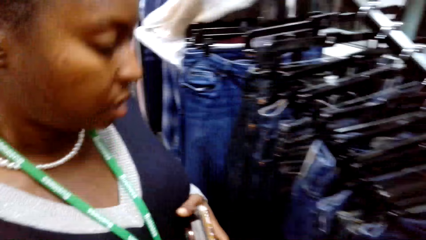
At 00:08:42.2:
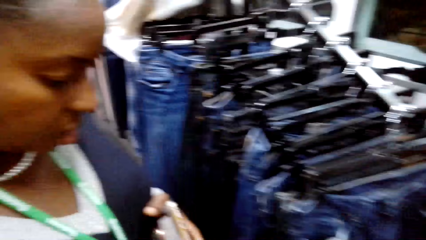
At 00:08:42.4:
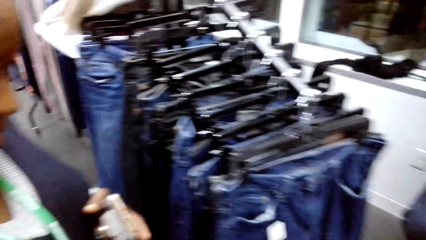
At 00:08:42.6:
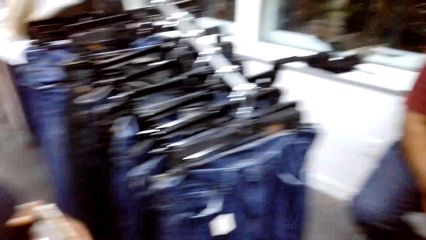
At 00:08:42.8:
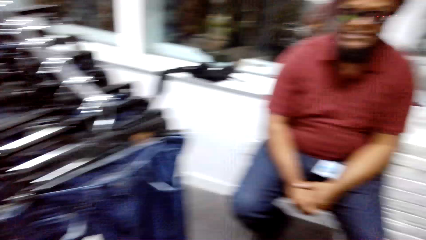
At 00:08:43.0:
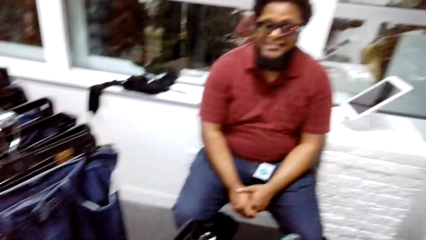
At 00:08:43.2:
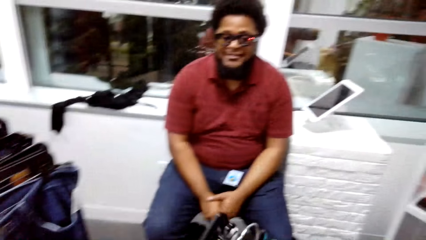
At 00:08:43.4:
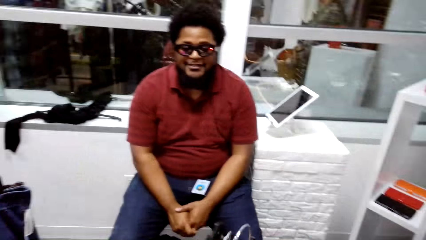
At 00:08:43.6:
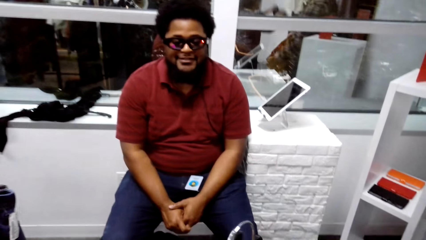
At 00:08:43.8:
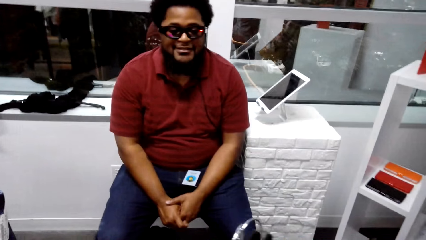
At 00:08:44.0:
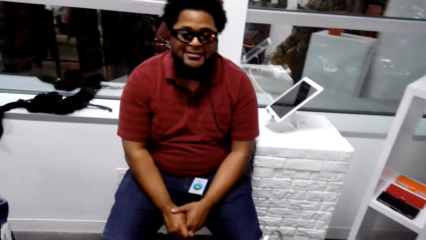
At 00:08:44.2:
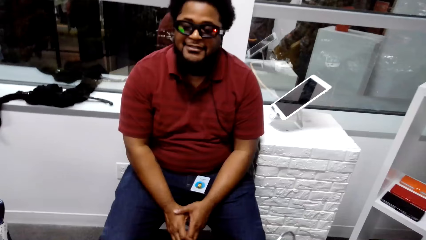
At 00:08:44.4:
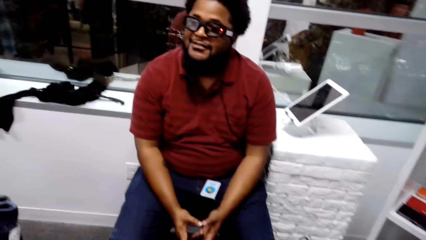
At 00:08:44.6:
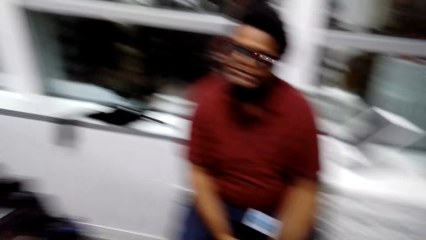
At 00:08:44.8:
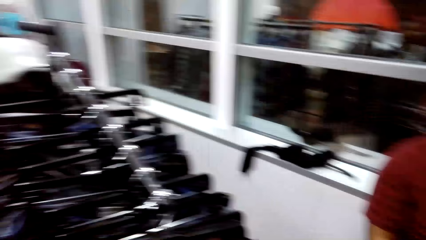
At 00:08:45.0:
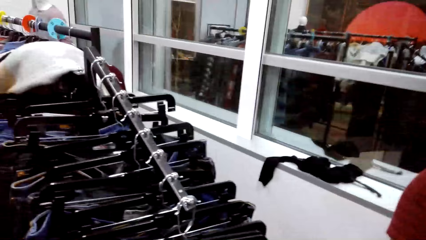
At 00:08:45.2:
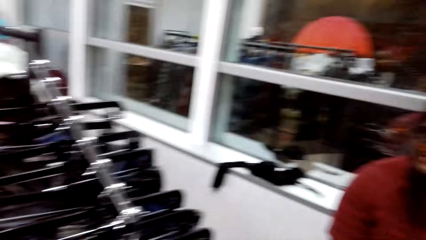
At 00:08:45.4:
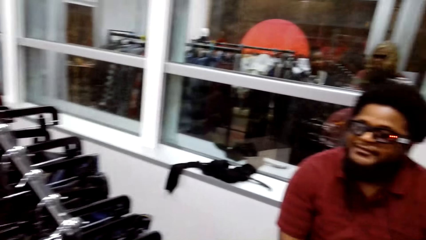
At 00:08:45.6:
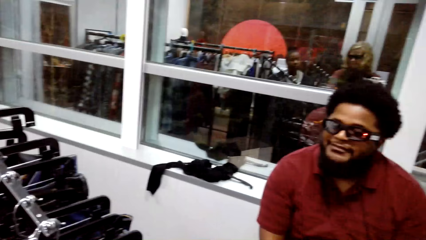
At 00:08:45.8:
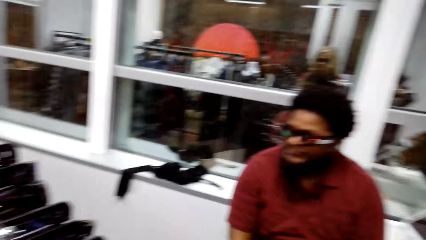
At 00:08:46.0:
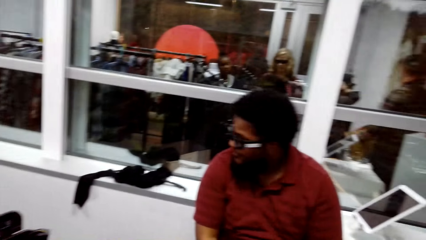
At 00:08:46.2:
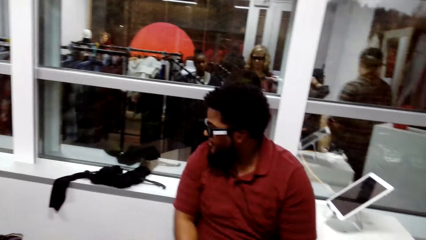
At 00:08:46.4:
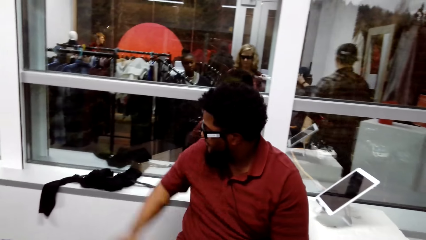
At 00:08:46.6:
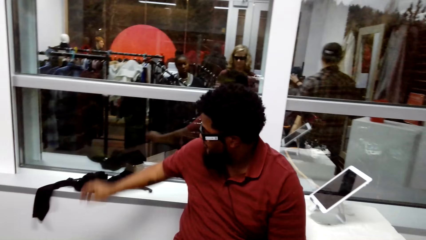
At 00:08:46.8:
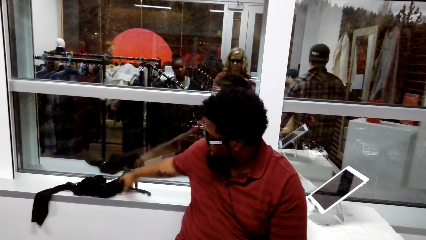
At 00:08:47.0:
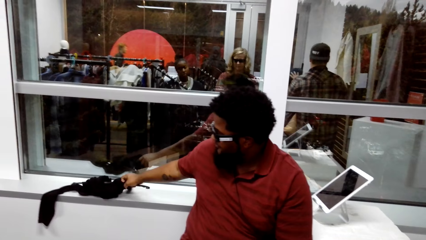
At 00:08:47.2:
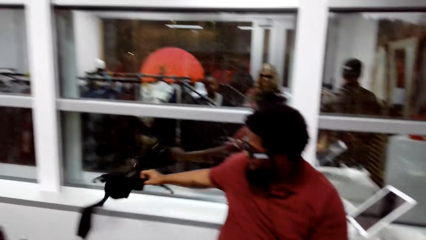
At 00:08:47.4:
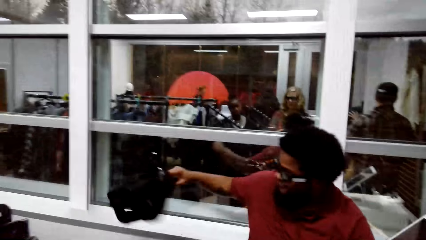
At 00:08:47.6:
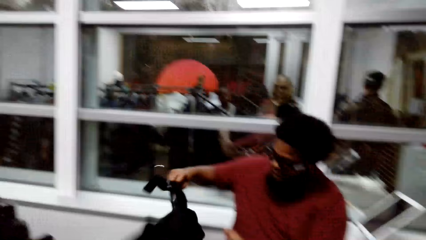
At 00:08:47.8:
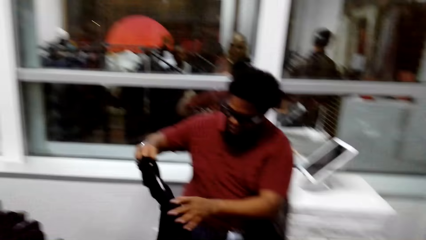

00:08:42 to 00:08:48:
A woman walks towards a cashier. The camera wearer converses with the woman. The woman holds a cellphone. The camera wearer walks towards the cashier. The woman talks to the cashier. The camera wearer converses with the woman and the cashier in the store. The cashier picks up cloth on the window and holds a top.

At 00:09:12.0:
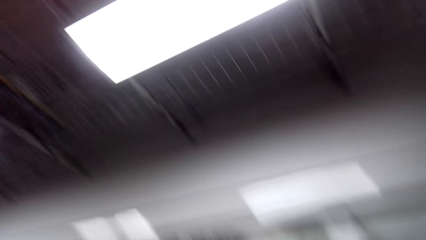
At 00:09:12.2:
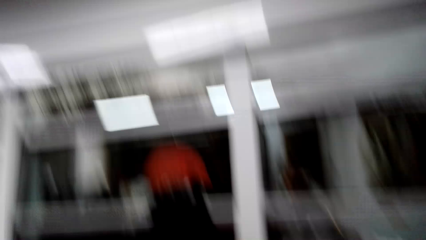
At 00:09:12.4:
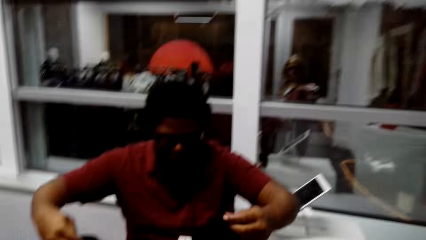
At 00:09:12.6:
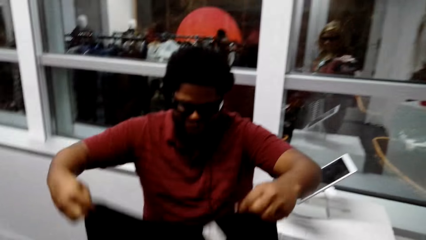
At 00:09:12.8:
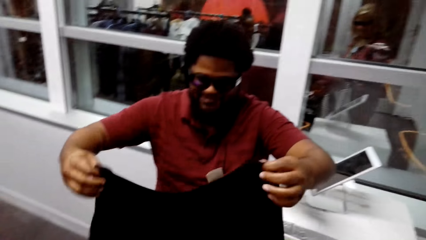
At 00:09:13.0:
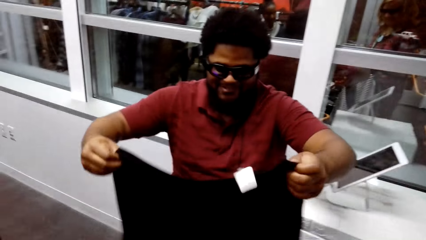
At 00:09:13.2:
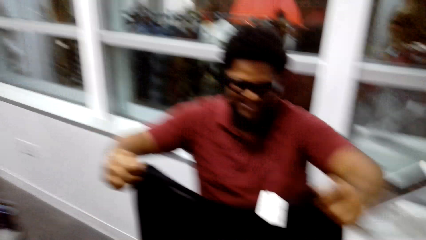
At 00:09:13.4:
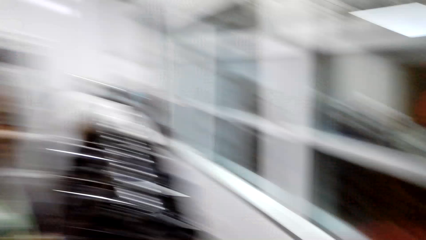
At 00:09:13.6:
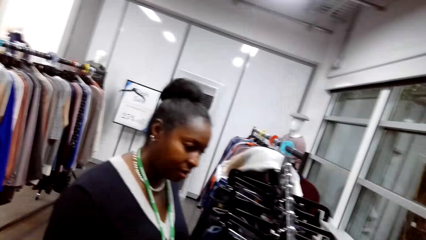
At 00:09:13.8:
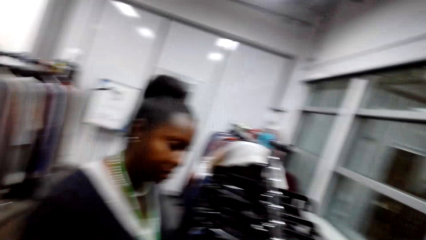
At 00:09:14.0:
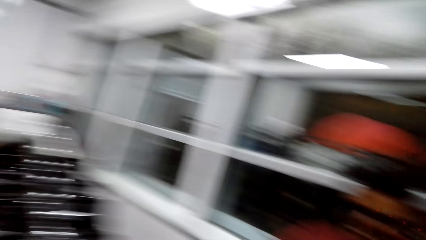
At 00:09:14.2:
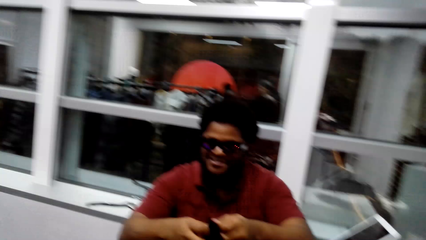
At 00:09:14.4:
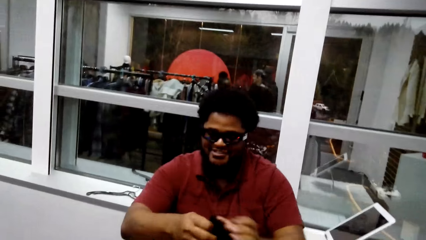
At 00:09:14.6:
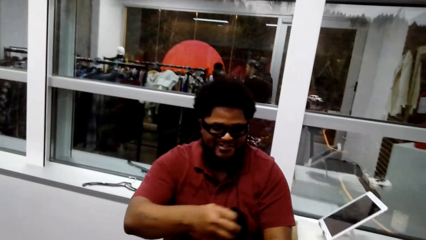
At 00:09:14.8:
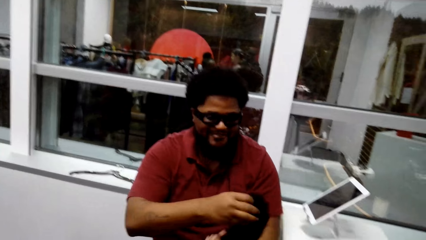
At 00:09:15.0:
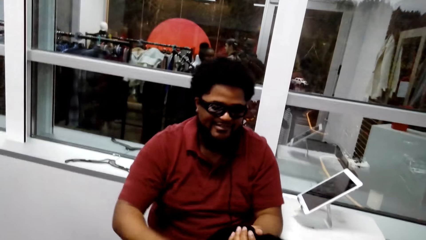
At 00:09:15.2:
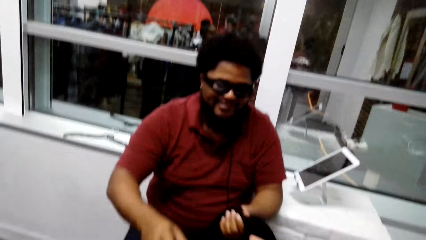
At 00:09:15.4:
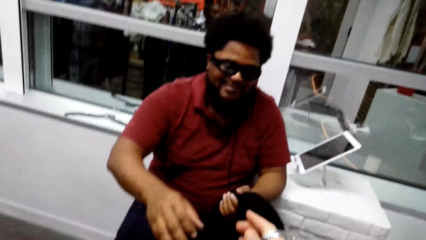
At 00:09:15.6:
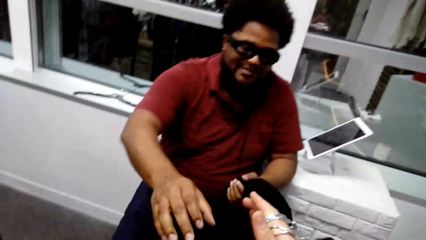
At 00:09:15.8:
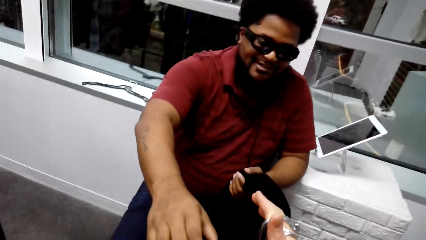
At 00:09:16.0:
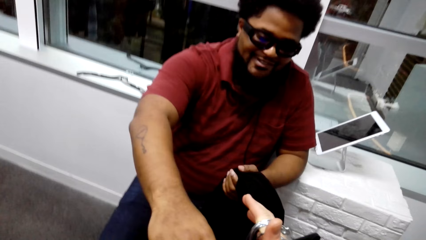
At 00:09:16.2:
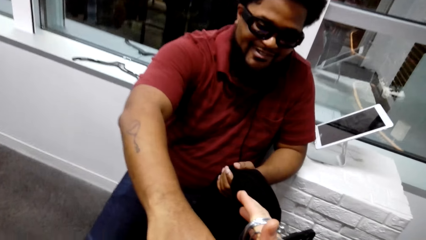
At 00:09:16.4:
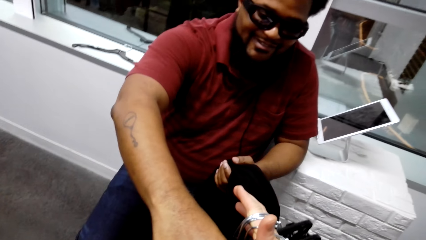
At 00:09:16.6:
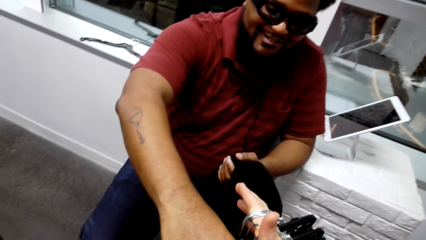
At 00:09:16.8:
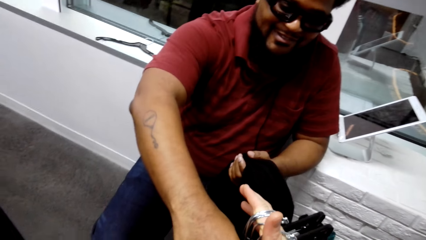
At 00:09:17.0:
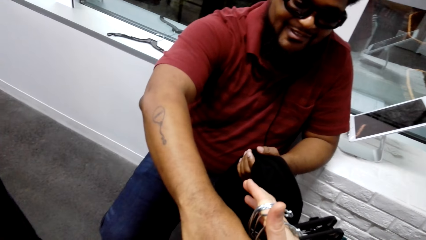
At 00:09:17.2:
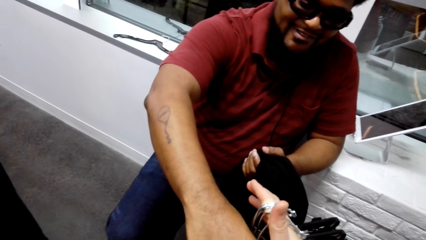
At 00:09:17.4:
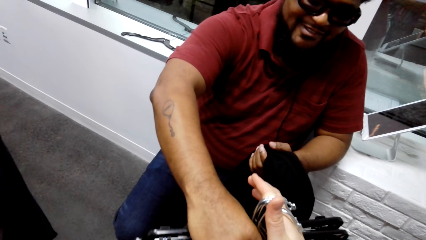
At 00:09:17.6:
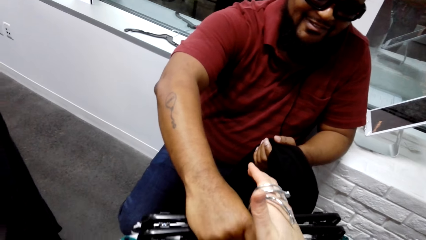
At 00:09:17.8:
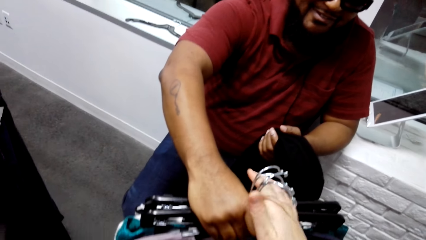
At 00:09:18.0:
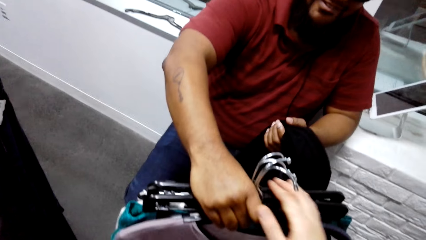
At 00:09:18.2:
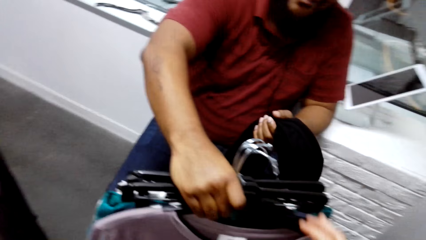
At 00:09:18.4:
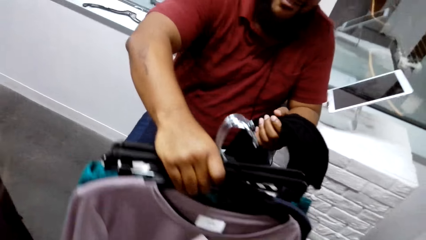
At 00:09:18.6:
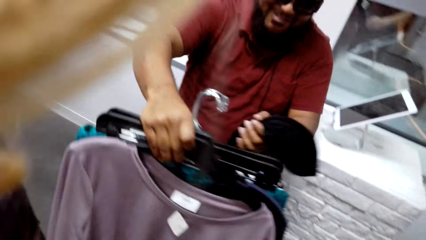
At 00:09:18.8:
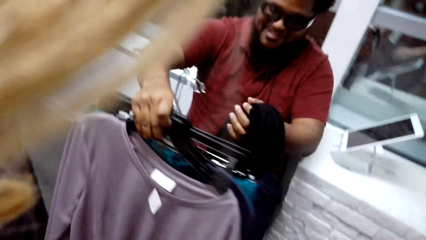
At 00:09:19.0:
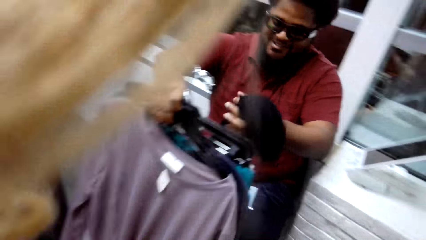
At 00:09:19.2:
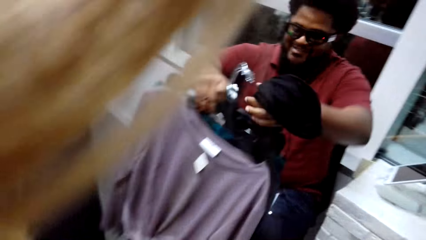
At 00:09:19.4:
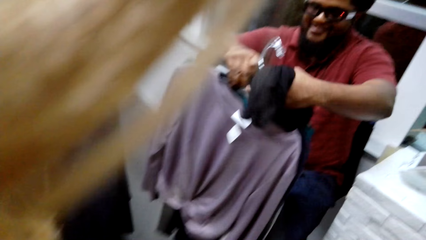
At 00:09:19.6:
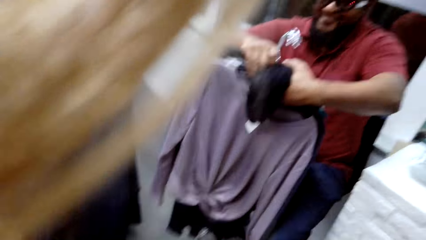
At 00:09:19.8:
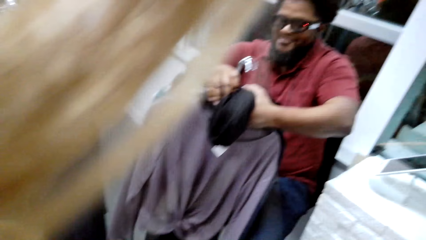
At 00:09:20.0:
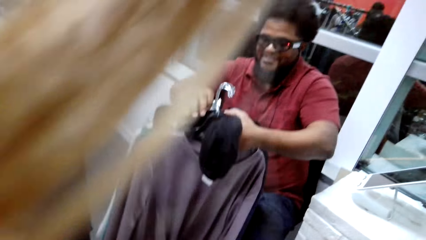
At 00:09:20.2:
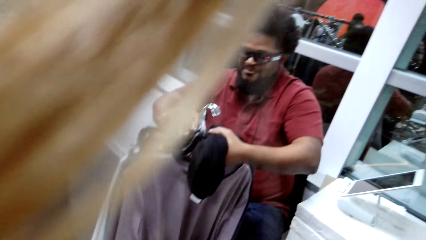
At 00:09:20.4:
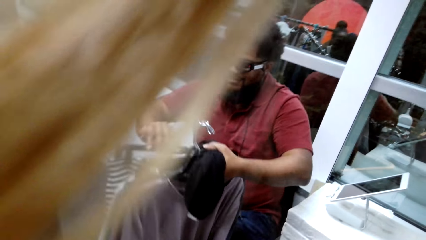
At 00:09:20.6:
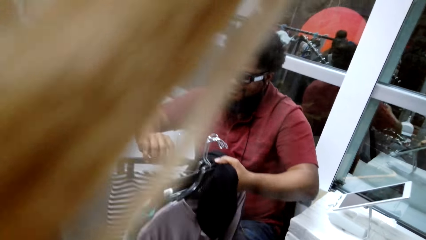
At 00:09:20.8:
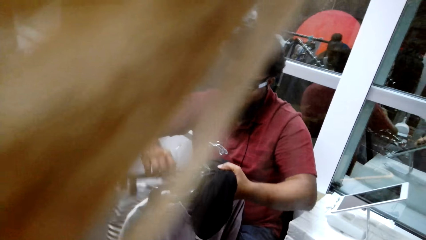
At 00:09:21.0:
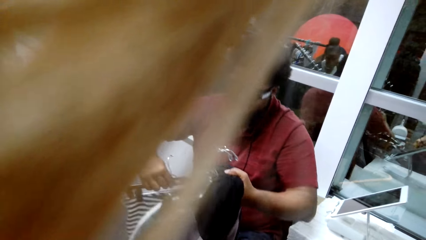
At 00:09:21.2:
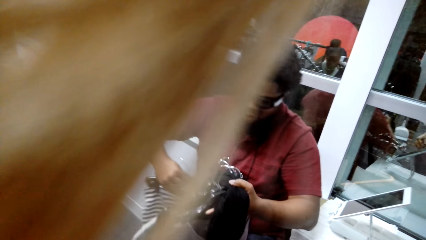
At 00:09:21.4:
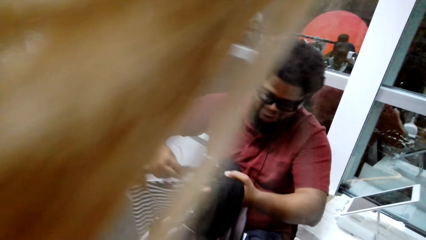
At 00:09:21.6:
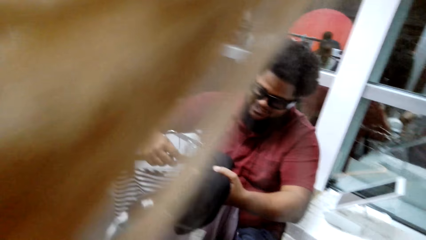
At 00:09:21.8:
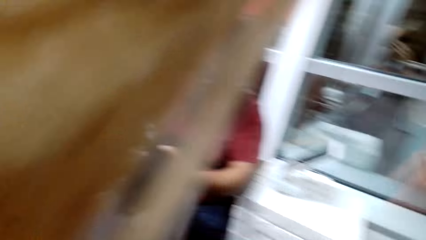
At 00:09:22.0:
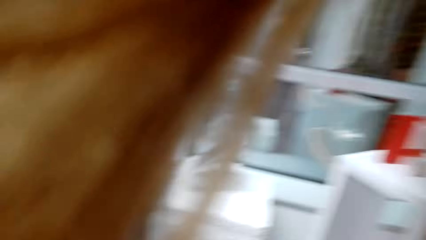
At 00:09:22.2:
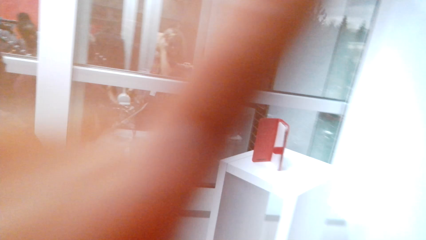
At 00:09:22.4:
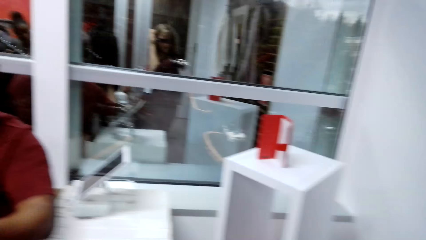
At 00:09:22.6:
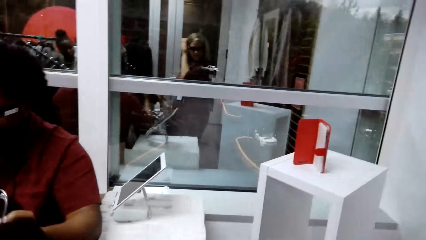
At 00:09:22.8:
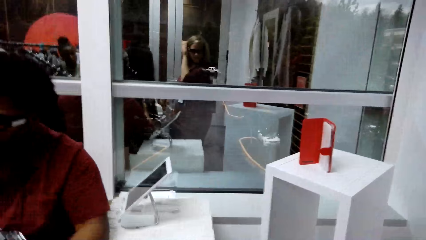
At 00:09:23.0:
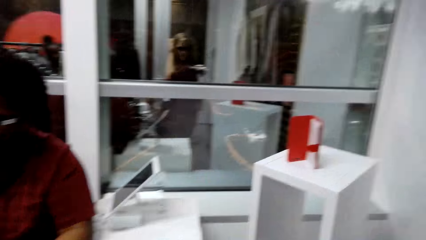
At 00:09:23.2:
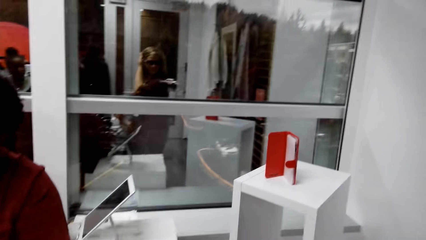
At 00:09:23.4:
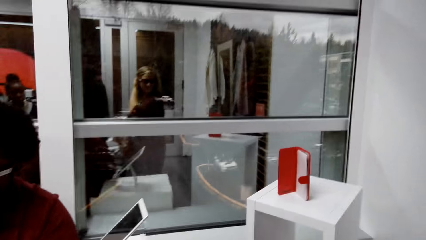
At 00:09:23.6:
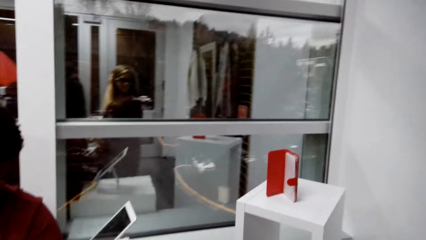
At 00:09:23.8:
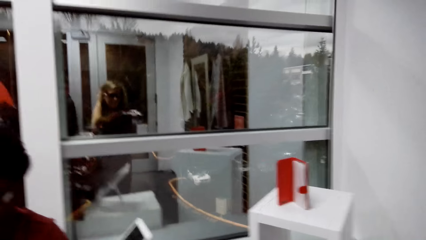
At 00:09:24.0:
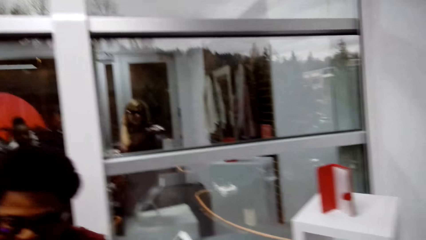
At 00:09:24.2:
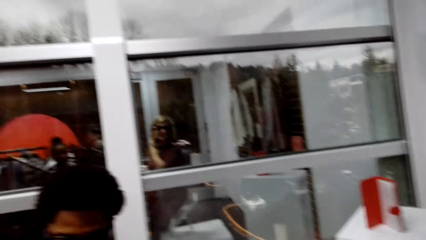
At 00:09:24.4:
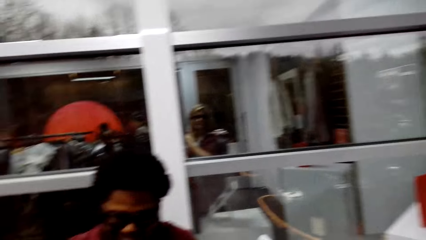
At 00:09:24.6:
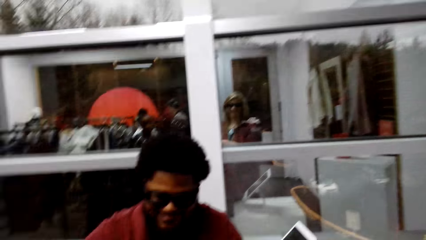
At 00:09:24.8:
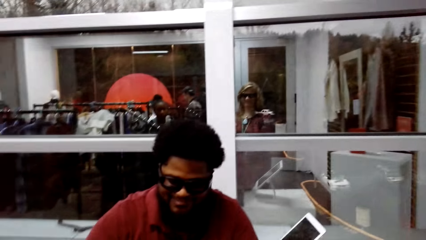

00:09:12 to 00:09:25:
A cashier folds the cloth. The camera wearer gives the cashier clothes on the hangers. They talk to the cashier. The cashier holds the clothes. The camera wearer converses with a woman and the cashier.
